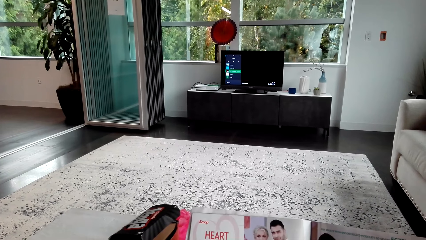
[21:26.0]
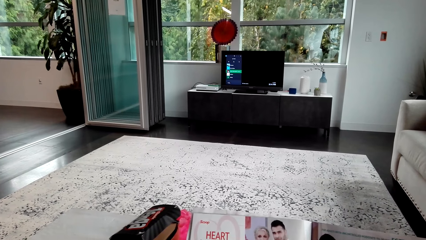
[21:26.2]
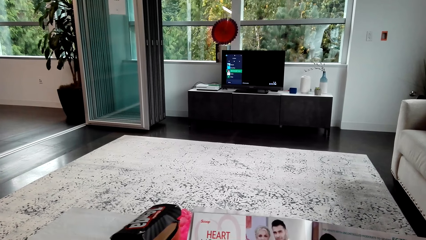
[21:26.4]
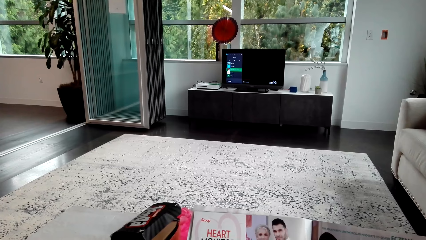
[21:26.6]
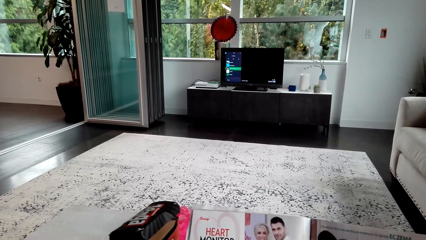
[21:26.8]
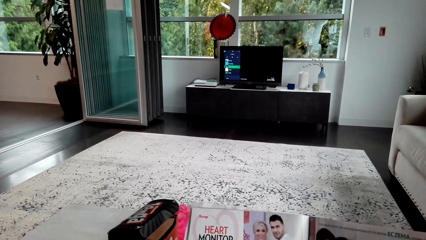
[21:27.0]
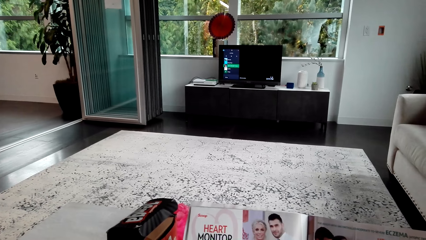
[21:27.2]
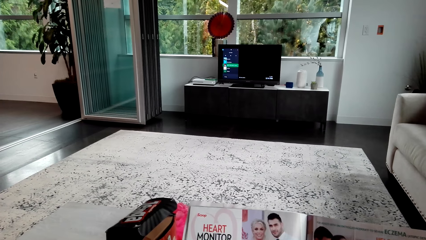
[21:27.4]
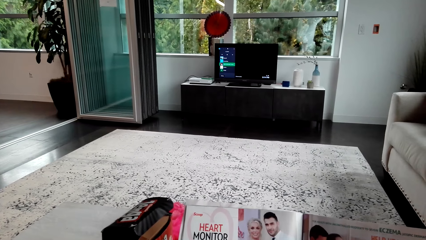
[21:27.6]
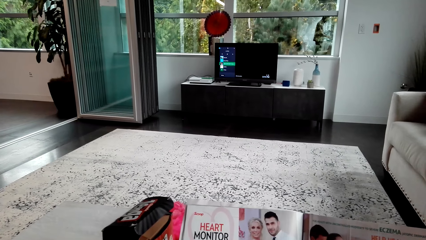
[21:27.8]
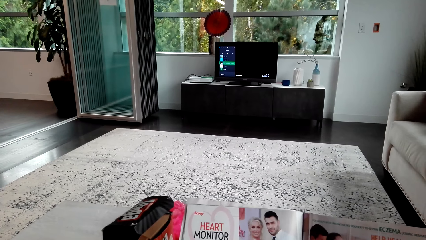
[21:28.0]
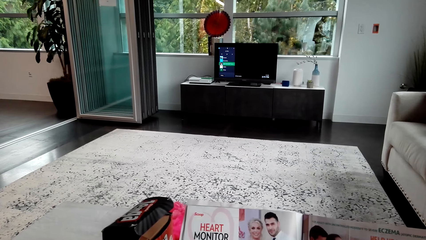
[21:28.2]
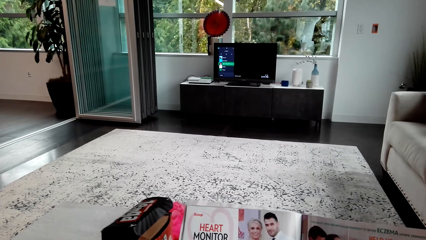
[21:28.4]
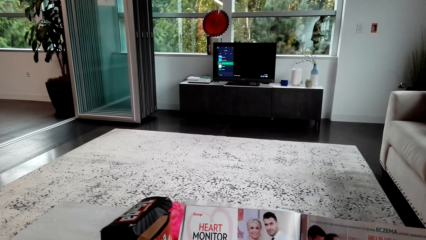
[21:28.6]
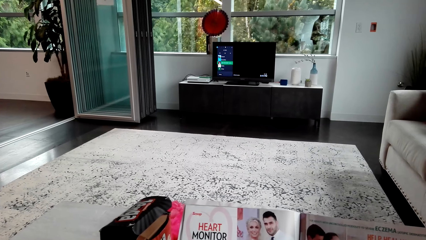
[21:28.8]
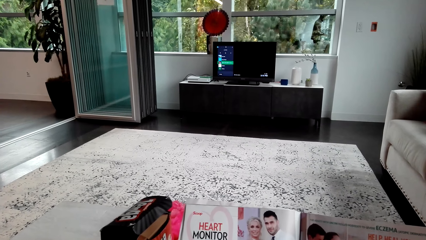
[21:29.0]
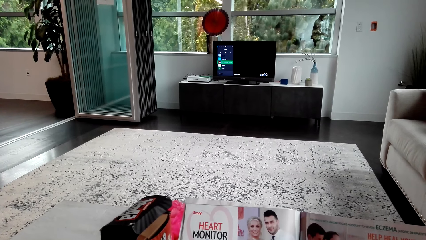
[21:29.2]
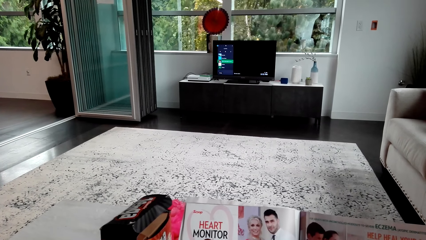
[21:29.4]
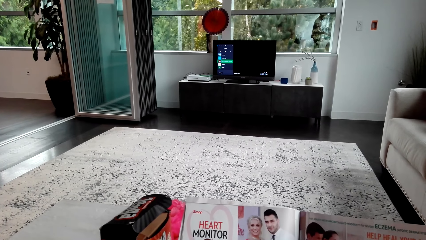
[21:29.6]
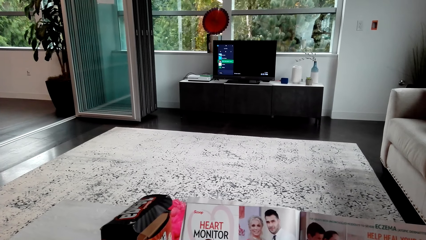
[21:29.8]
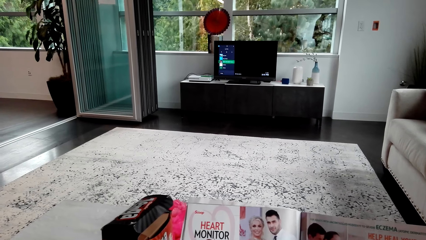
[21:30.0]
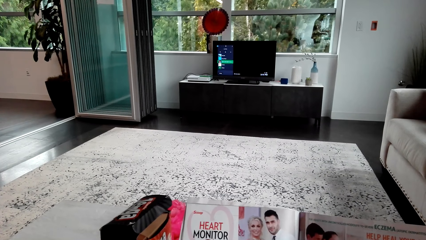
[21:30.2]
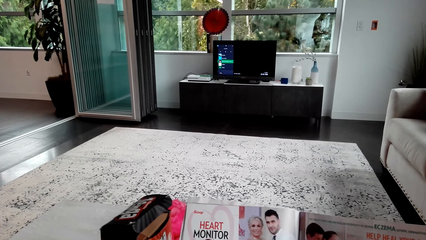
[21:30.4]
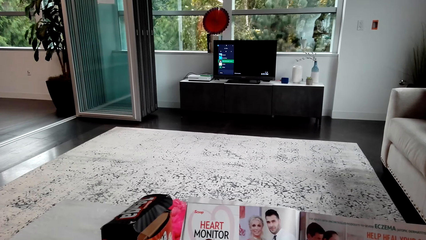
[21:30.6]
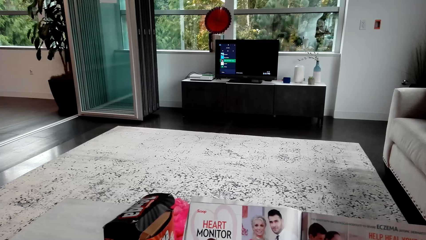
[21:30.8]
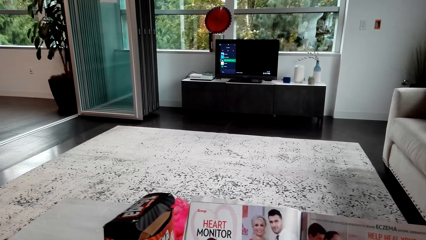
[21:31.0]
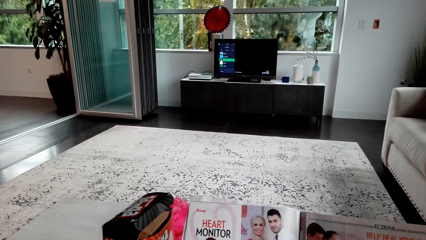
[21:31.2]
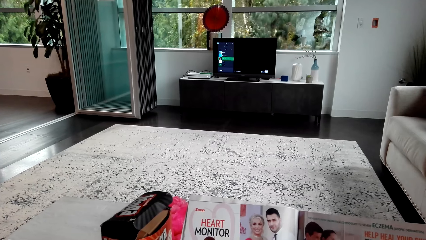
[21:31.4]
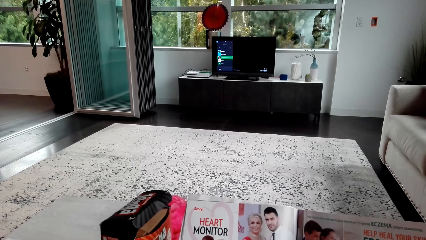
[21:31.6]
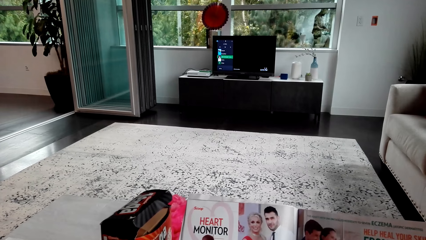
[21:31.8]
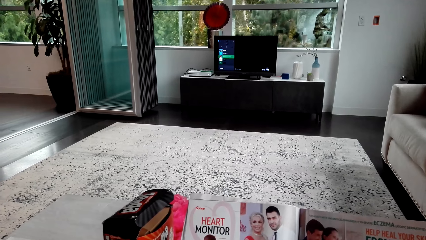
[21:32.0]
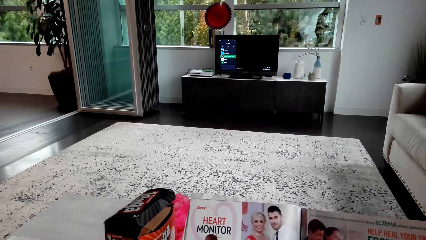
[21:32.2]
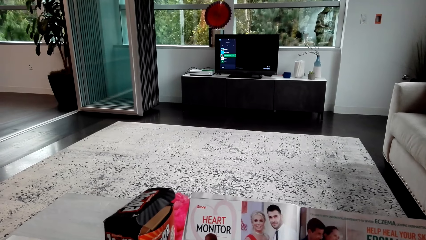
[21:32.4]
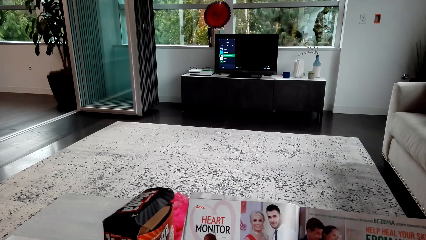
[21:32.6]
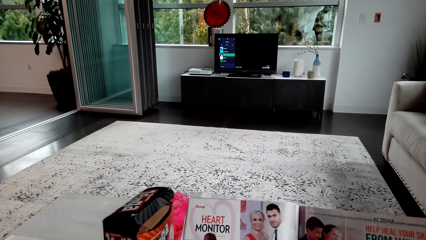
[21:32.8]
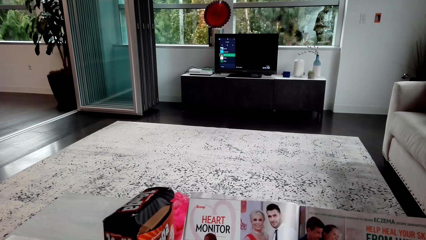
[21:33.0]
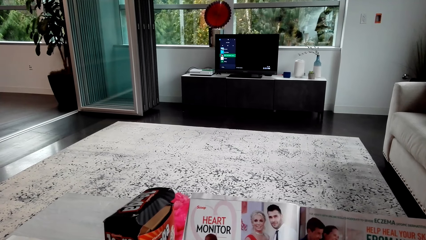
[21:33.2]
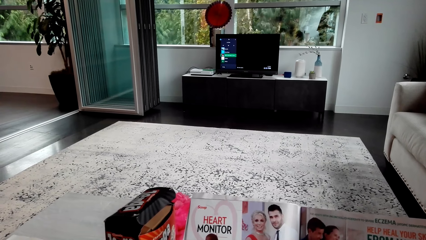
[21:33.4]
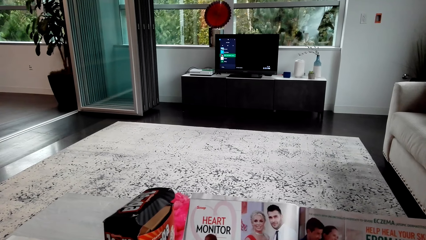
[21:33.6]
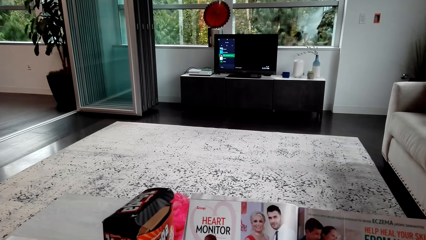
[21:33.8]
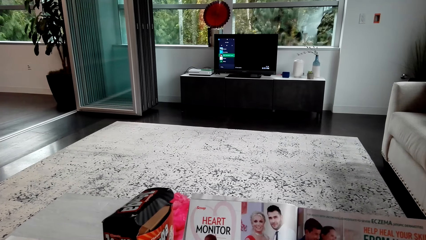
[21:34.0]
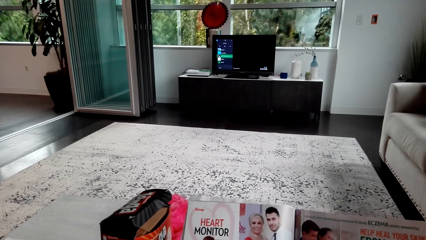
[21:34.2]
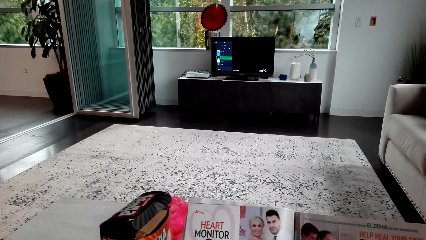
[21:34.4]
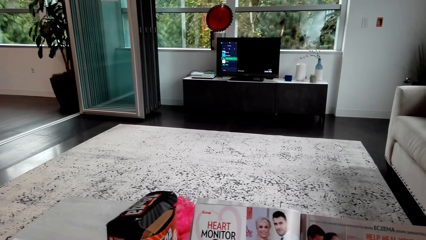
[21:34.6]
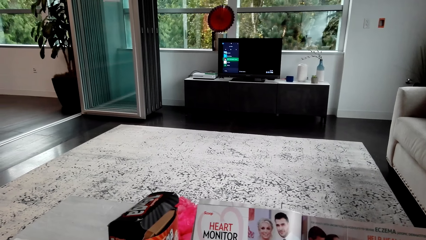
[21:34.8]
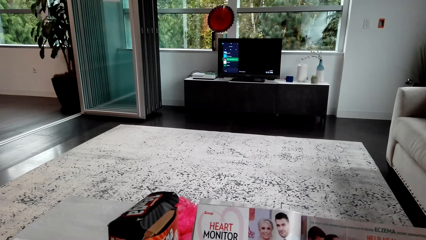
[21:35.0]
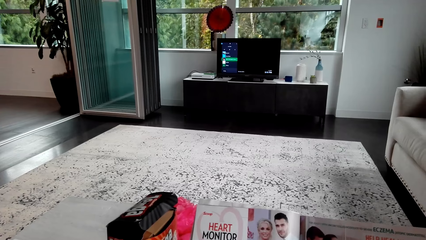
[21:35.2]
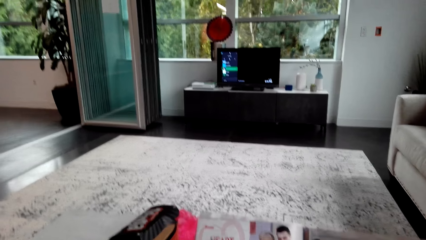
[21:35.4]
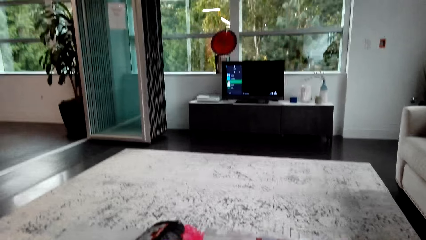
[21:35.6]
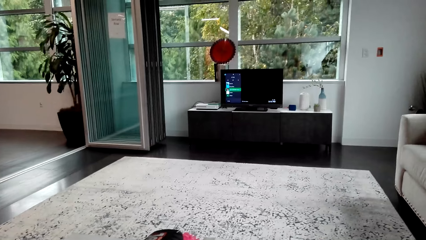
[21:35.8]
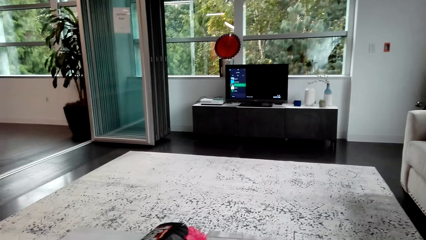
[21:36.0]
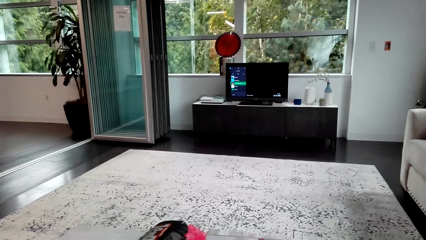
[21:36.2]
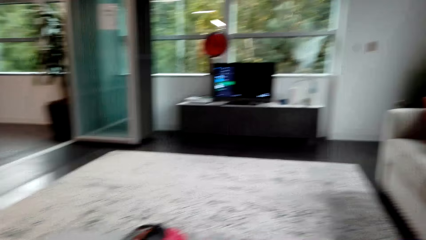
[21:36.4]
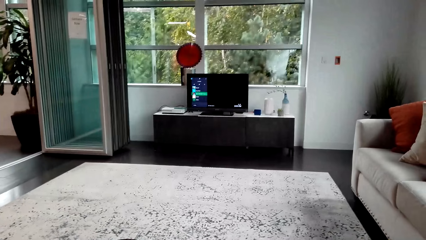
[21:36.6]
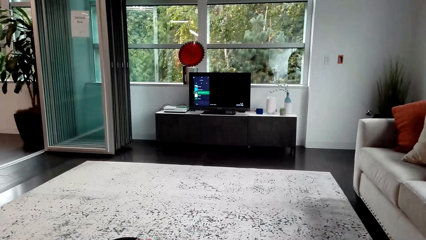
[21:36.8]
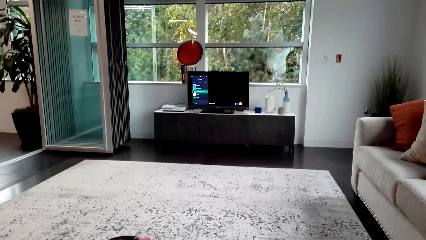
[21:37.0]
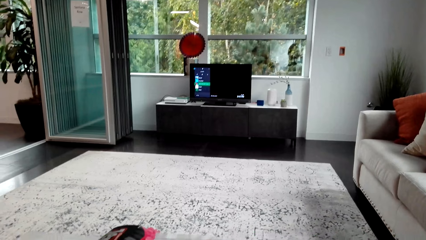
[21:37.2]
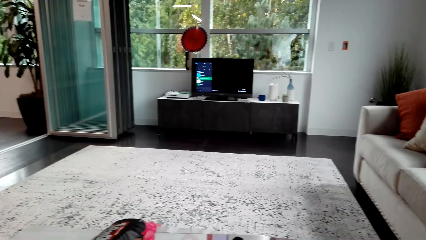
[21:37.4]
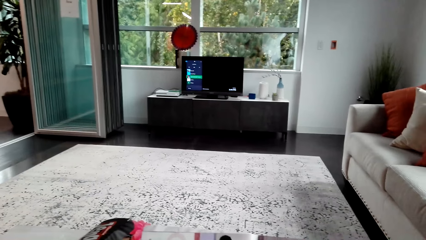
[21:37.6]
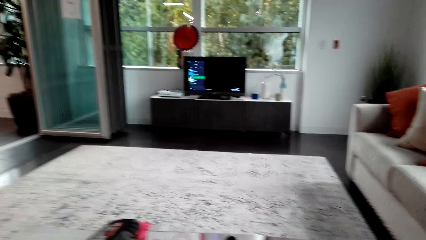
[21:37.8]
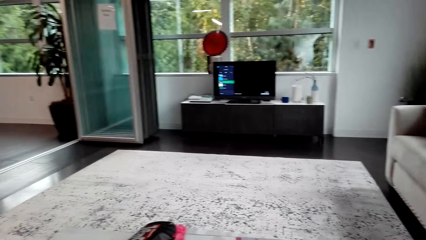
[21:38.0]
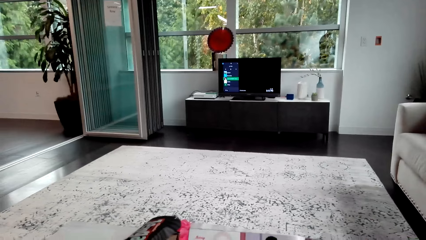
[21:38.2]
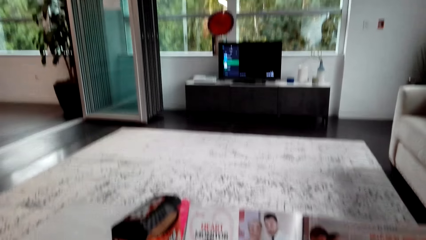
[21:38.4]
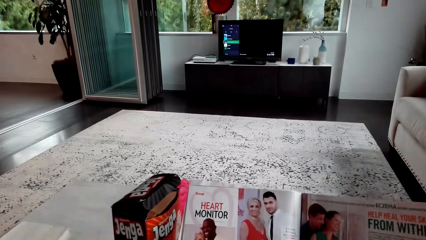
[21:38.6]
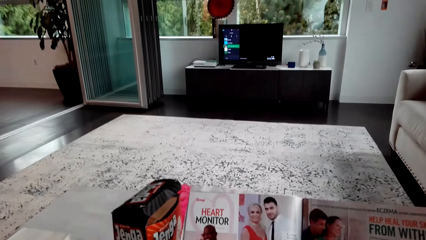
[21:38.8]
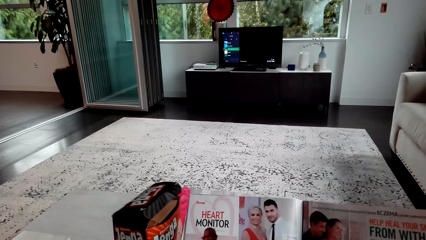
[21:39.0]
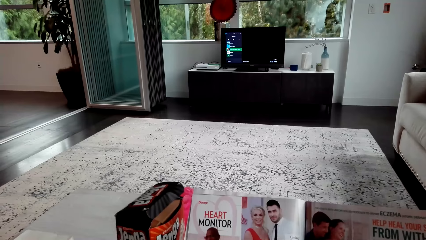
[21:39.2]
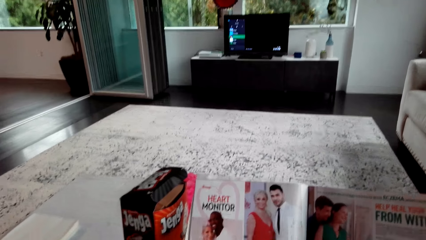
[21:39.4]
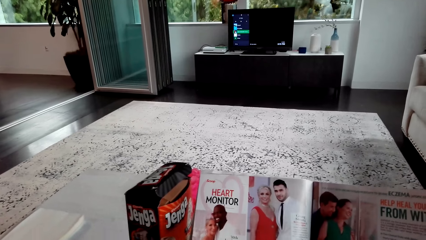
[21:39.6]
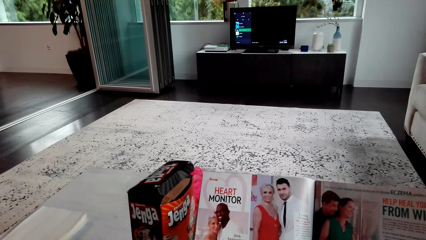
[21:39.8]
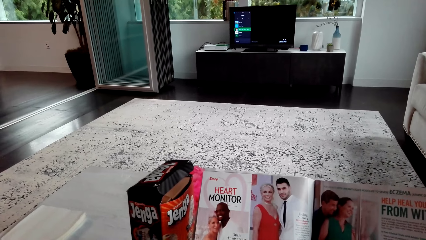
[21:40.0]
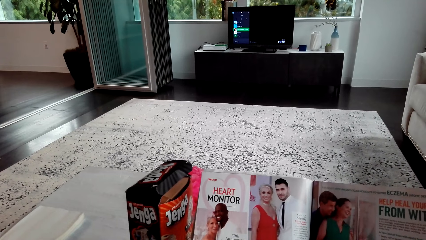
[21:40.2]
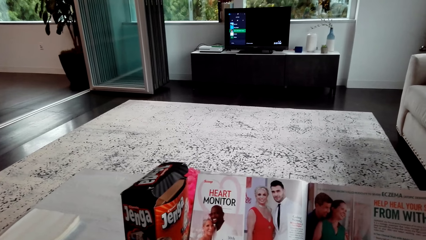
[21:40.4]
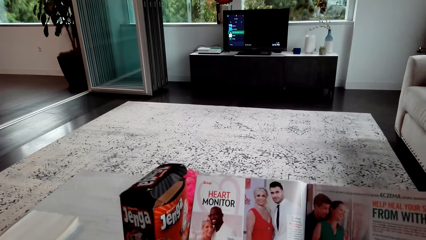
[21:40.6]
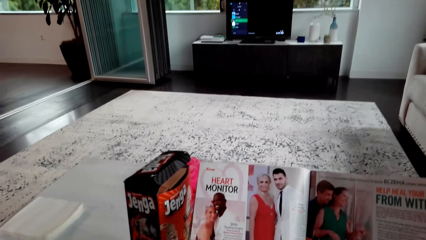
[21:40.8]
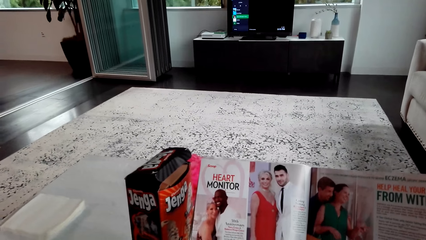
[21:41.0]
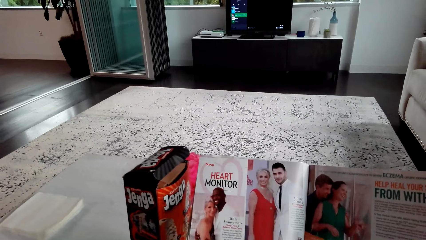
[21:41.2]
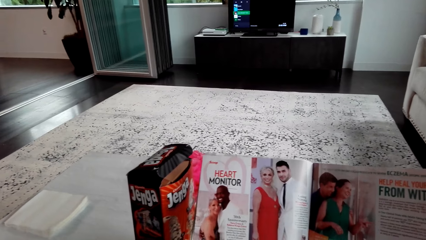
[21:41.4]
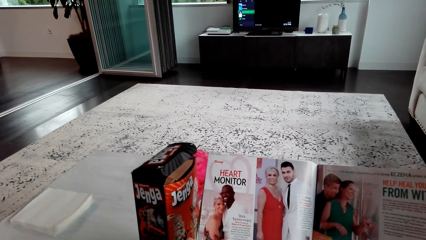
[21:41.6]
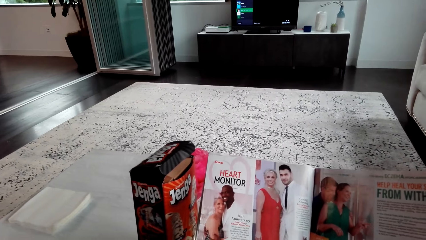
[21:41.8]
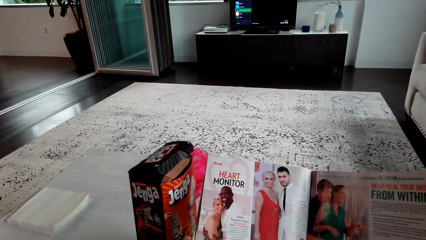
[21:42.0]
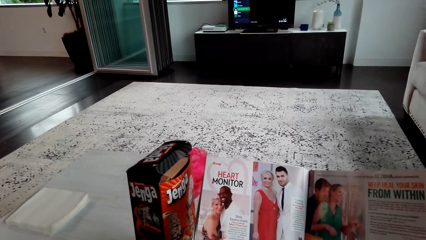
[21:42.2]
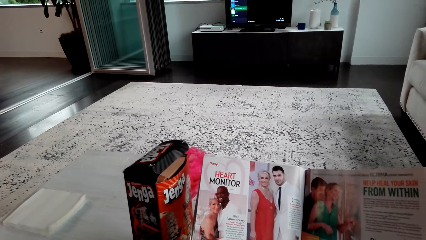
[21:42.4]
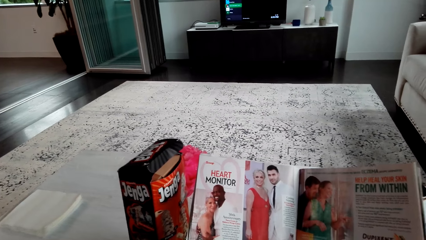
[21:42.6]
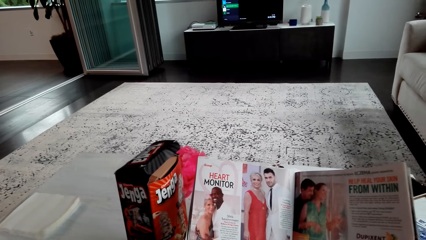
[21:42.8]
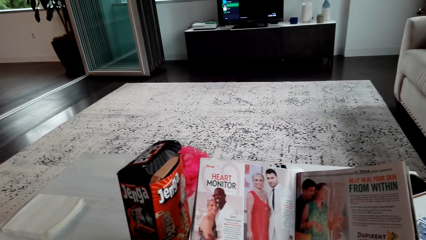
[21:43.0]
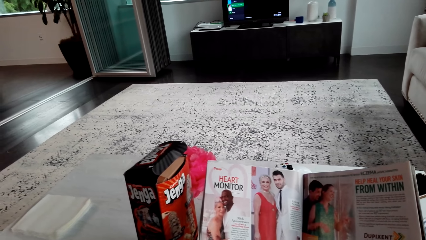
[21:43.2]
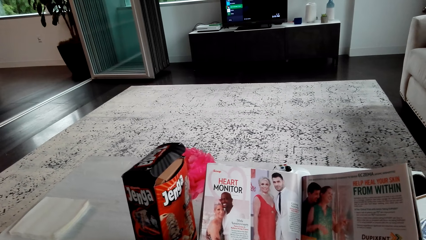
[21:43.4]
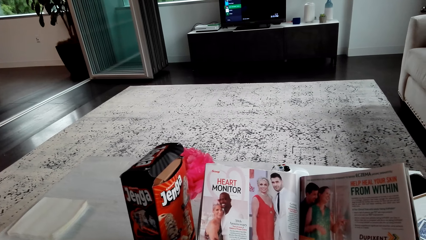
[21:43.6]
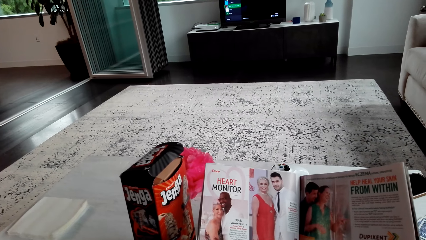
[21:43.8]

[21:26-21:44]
The camera wearer reads a magazine.
